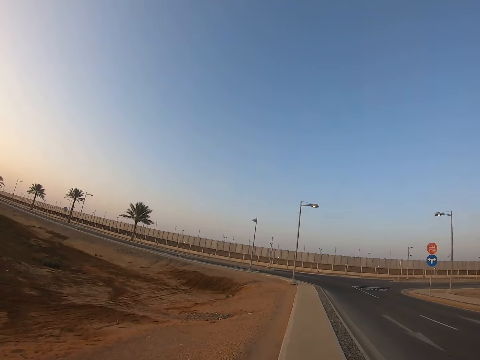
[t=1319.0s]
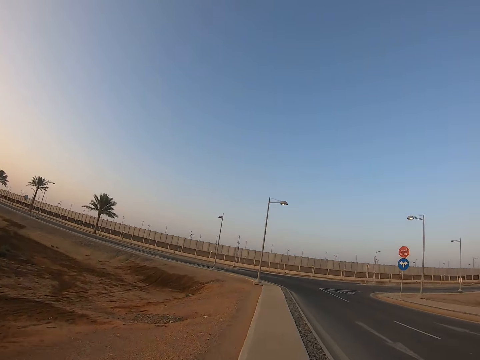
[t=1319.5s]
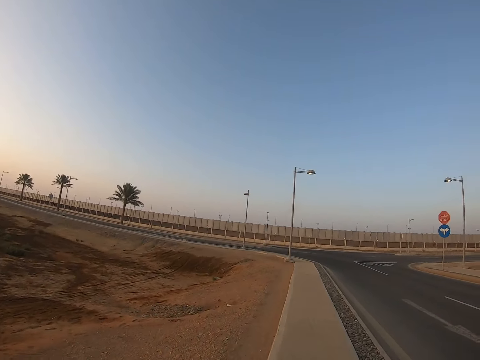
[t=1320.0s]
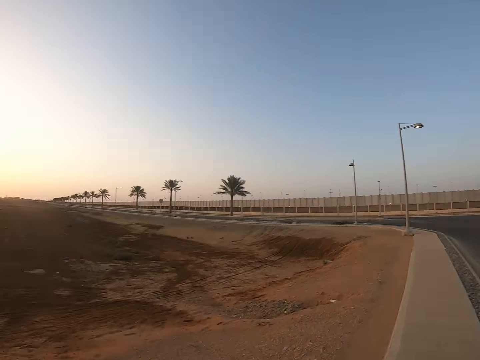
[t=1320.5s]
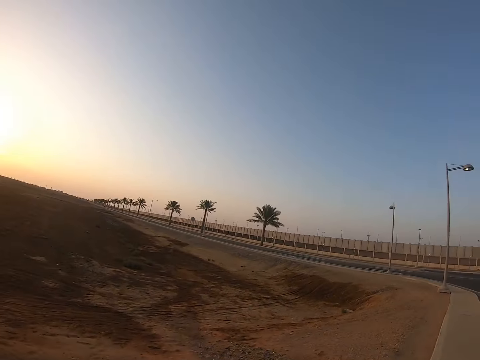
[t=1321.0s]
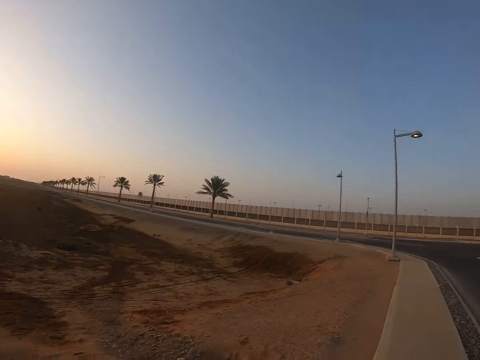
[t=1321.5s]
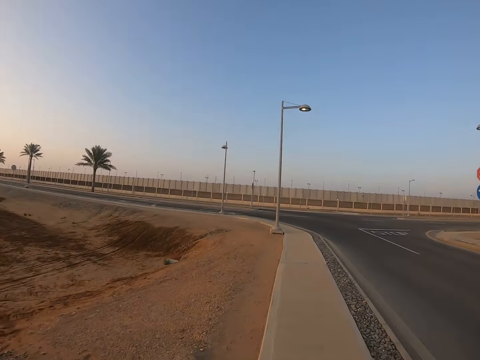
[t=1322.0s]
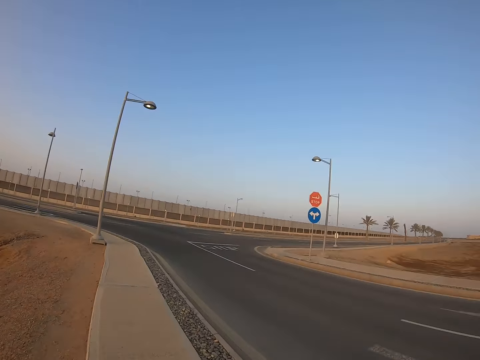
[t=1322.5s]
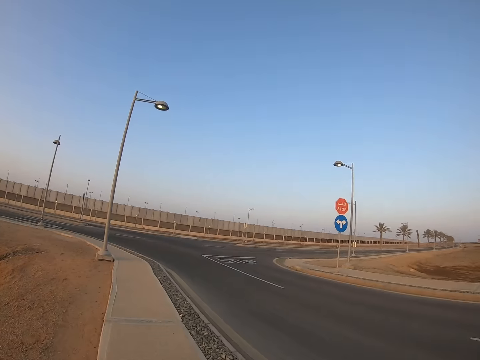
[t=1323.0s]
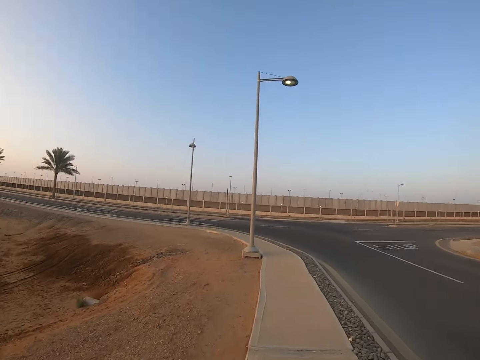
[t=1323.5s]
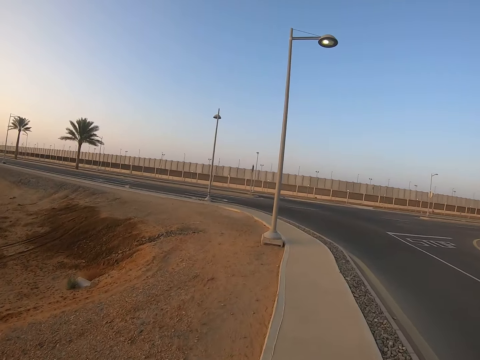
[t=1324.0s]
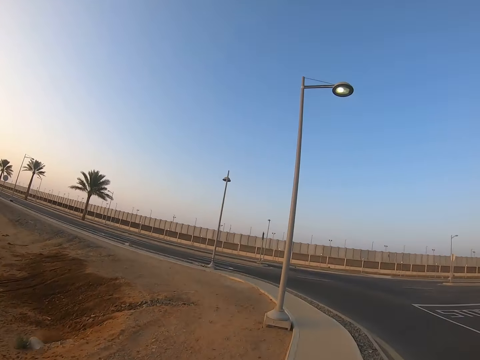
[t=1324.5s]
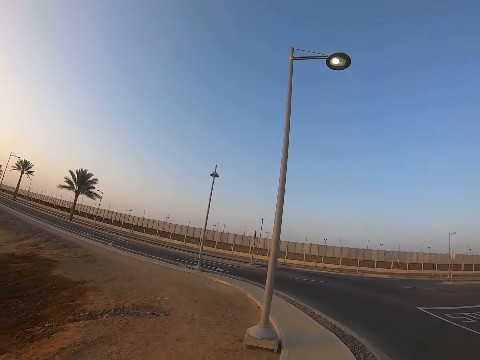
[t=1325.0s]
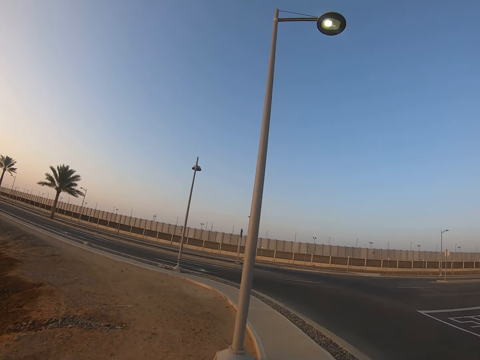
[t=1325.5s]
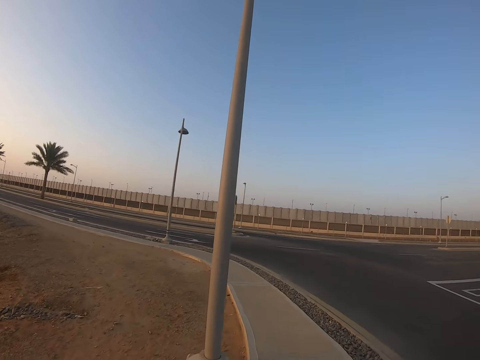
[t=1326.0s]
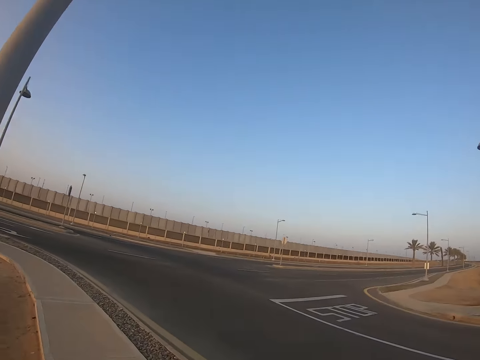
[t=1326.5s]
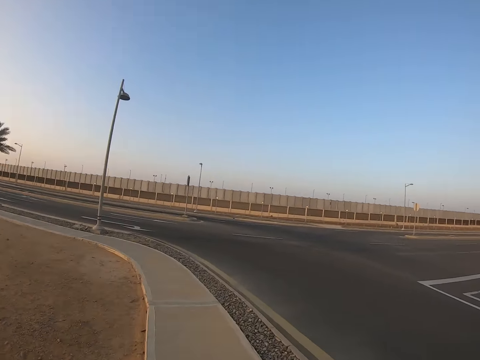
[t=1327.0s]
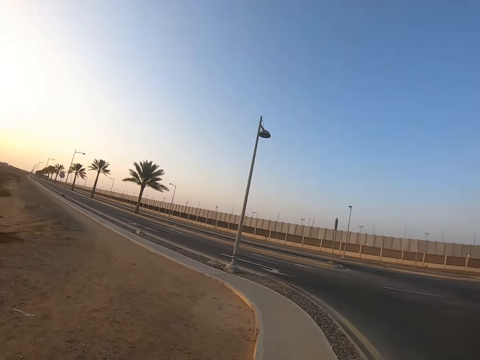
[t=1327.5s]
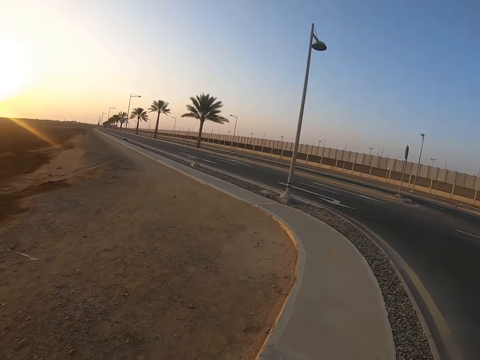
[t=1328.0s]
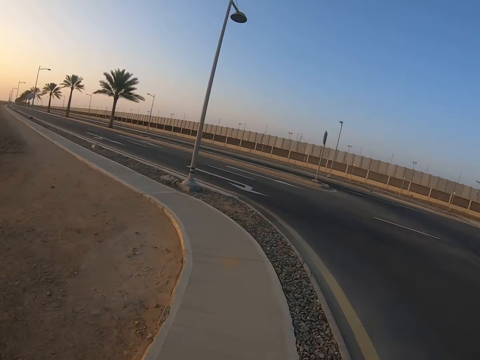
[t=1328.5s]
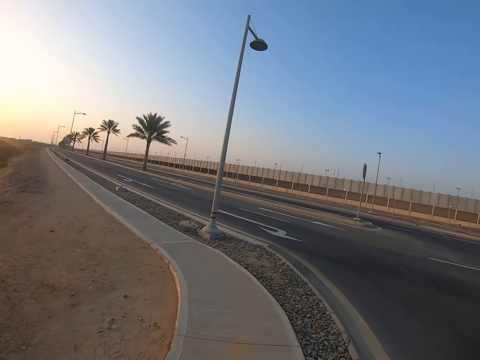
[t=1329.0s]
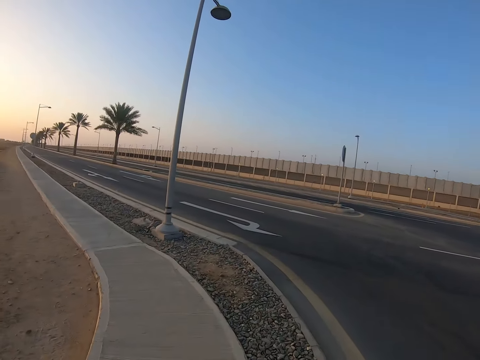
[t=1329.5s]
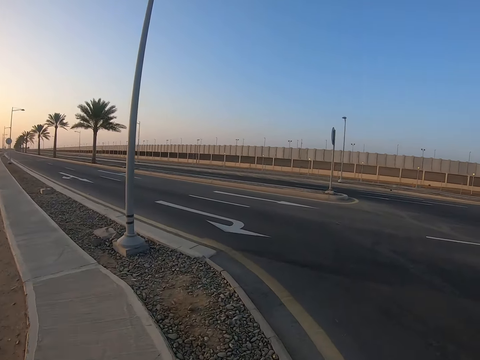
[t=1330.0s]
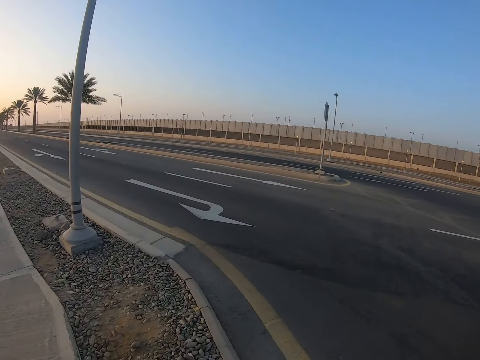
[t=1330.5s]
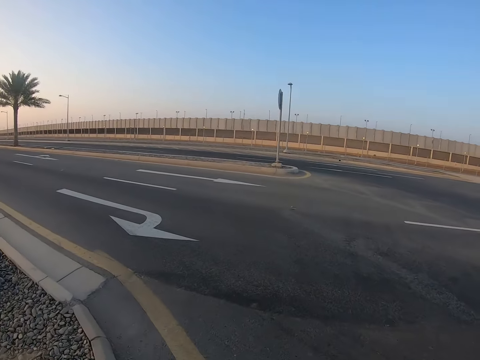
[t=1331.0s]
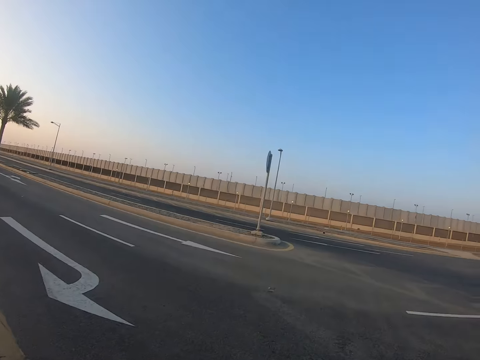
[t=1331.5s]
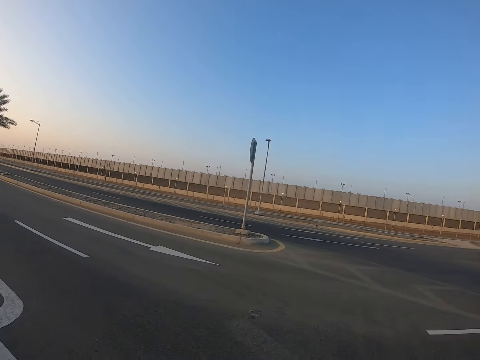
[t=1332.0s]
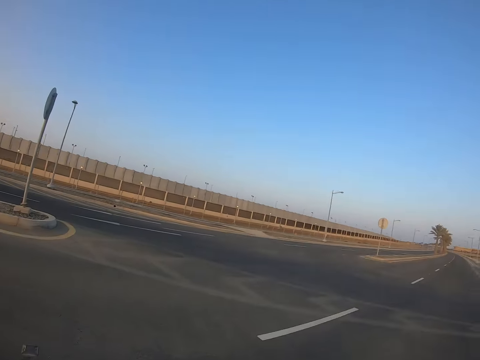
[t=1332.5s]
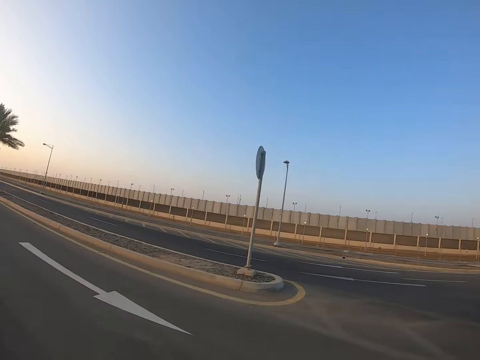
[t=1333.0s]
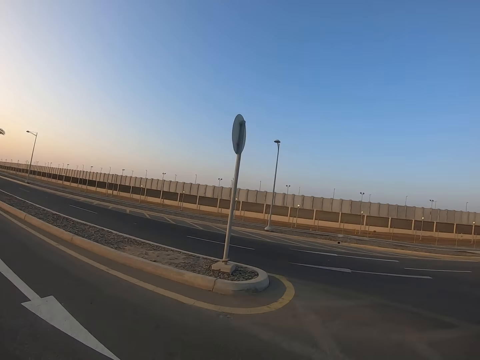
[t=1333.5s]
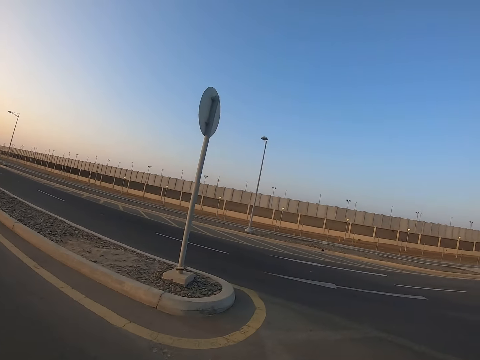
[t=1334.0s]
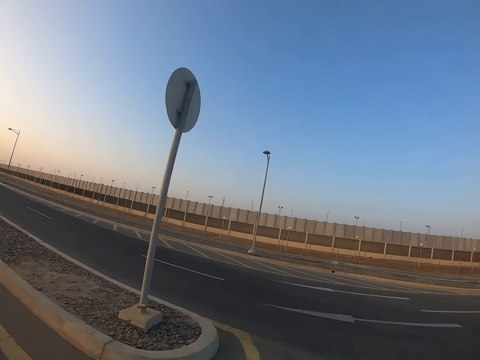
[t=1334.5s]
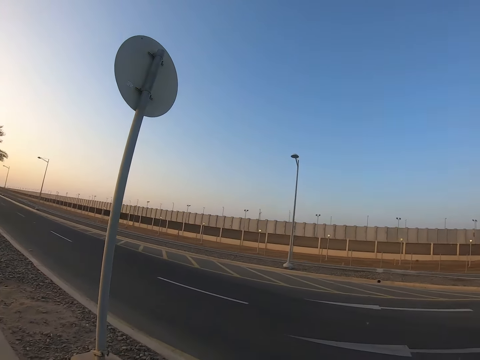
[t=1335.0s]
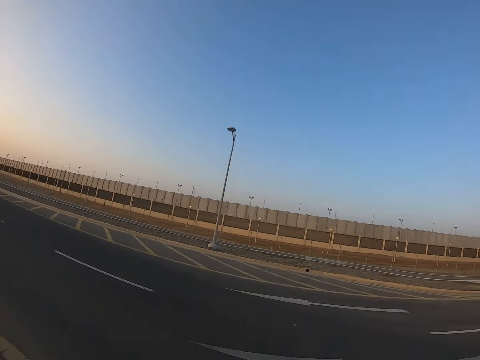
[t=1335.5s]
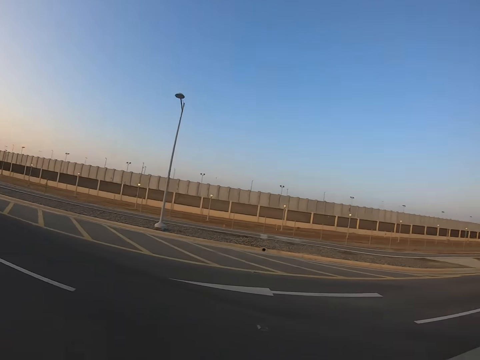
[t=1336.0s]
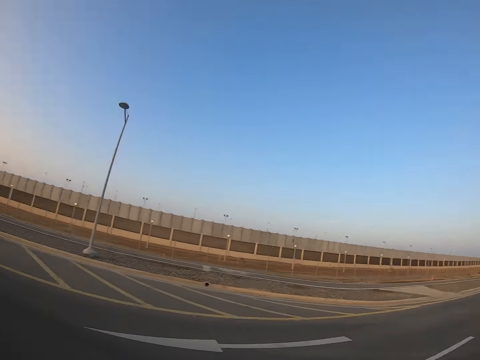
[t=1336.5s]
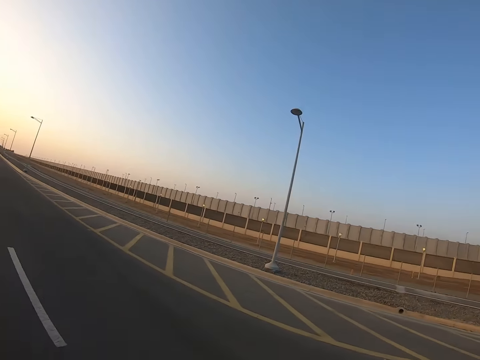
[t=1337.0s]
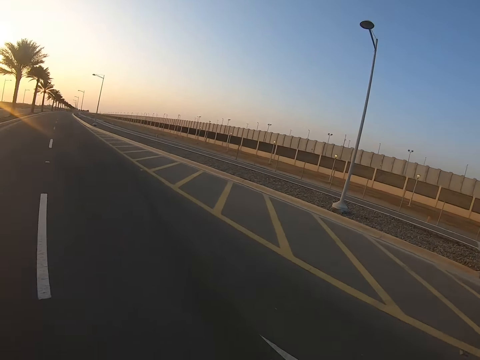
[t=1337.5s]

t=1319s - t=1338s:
The camera wearer looks around. They cross the road.

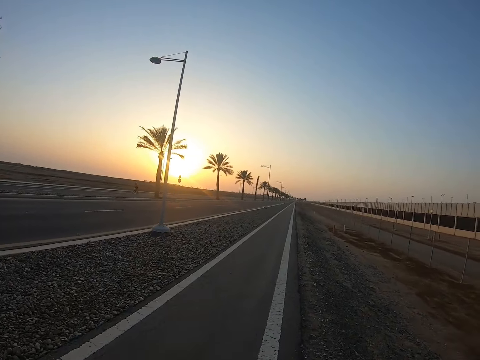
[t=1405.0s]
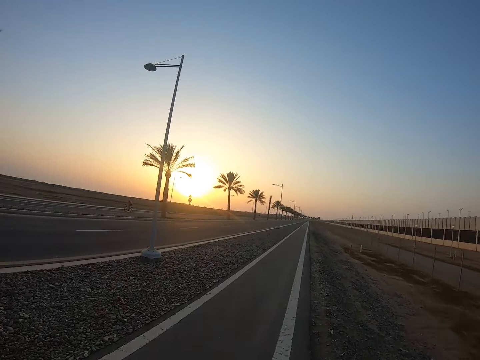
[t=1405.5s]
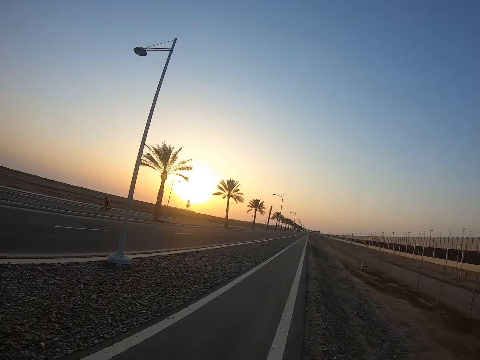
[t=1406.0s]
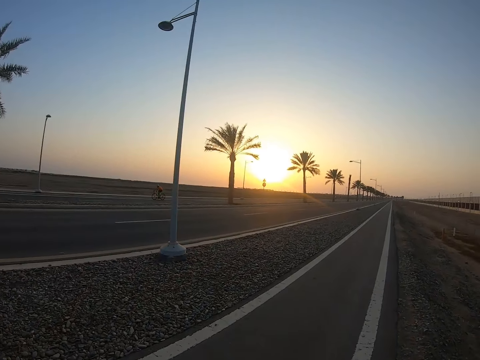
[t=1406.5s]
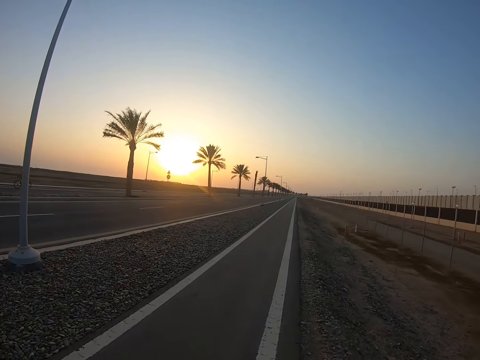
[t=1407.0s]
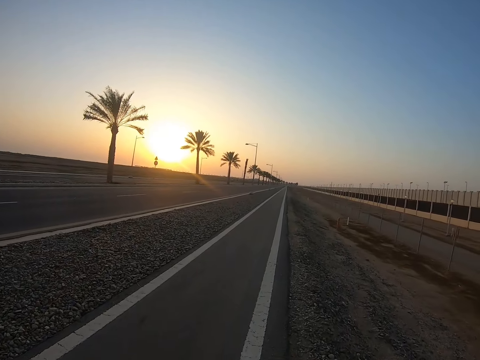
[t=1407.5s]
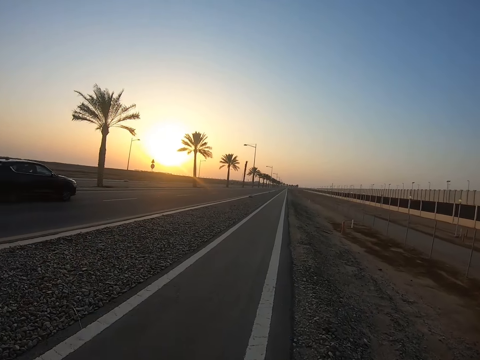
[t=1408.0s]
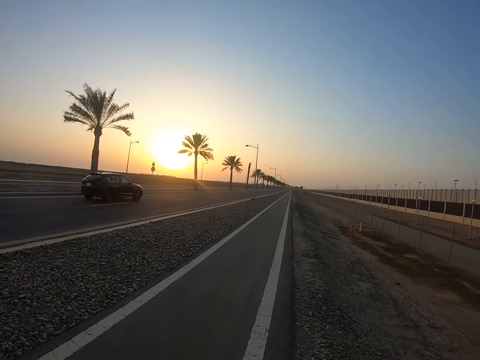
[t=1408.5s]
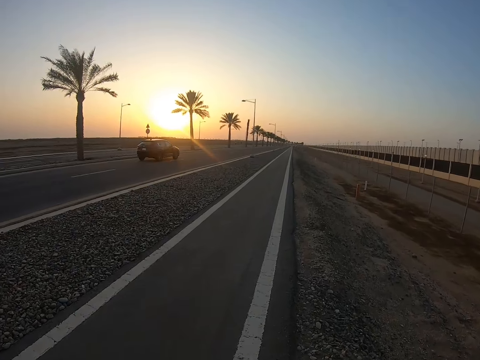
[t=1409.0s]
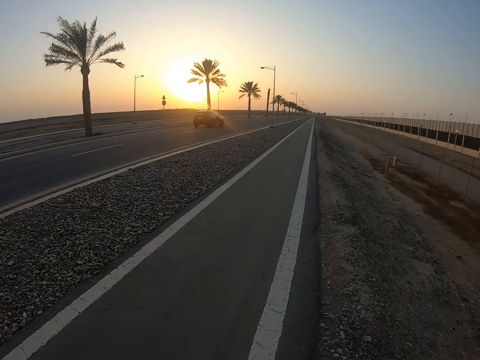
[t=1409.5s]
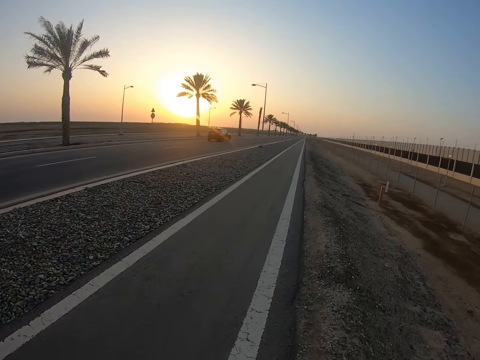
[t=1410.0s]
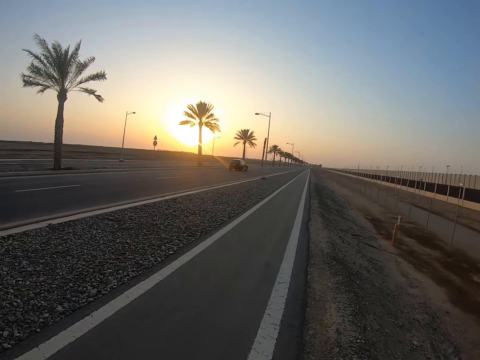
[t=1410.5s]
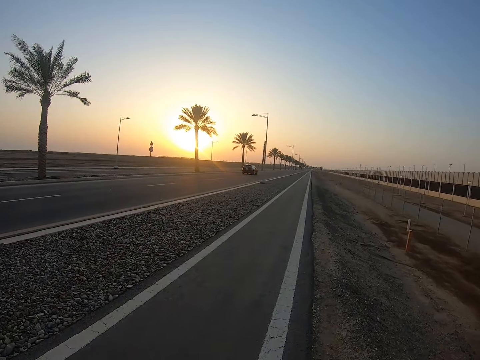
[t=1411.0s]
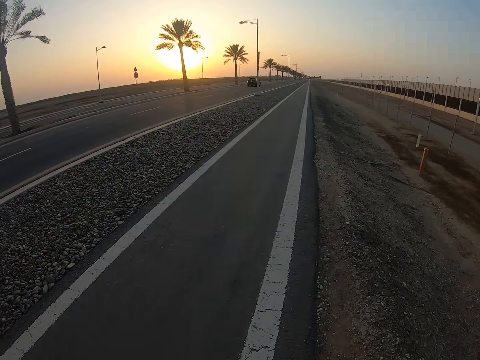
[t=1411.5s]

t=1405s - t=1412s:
A cyclist cycles on the road.
